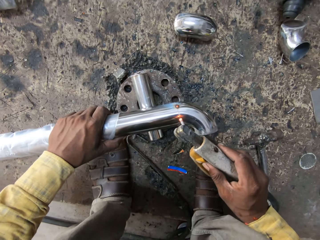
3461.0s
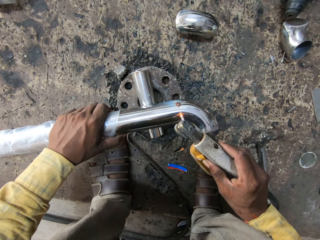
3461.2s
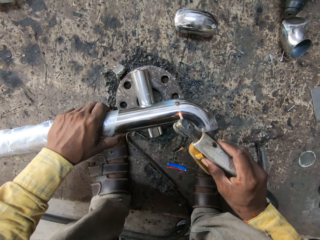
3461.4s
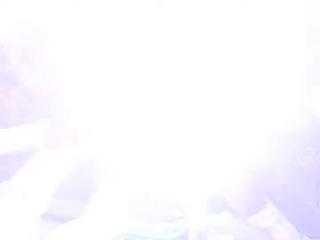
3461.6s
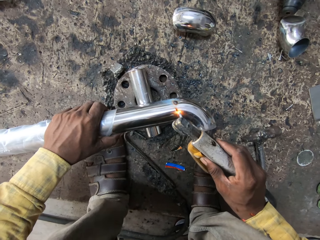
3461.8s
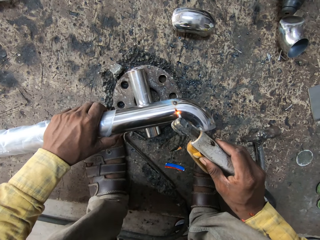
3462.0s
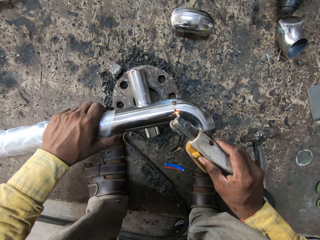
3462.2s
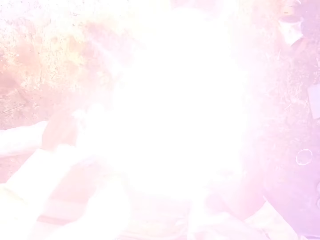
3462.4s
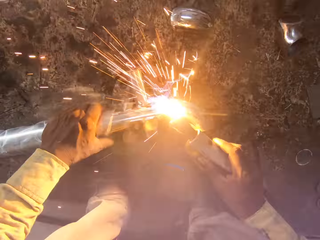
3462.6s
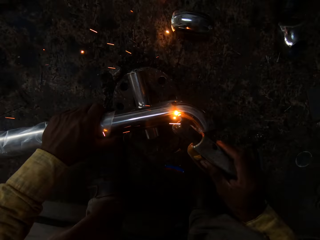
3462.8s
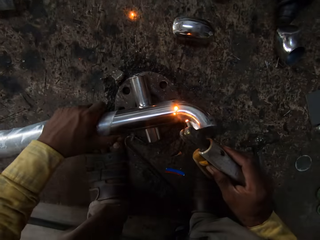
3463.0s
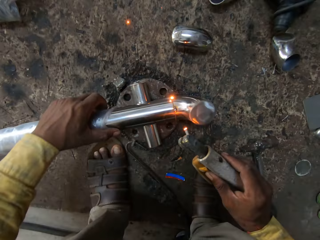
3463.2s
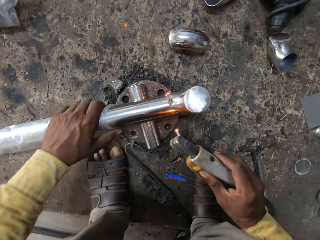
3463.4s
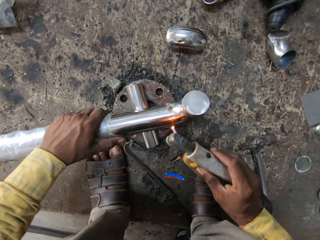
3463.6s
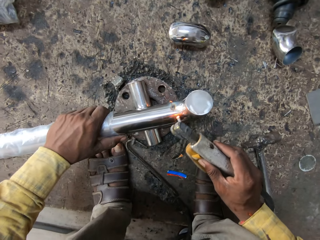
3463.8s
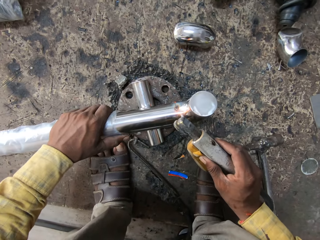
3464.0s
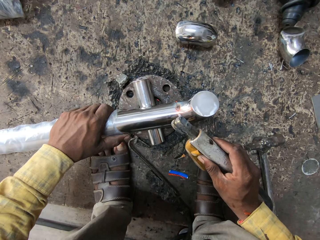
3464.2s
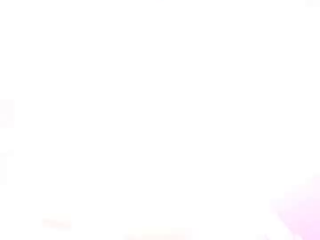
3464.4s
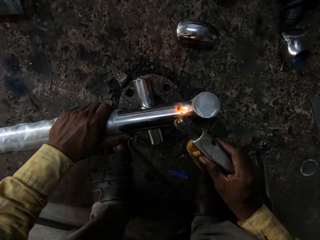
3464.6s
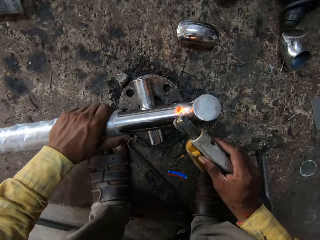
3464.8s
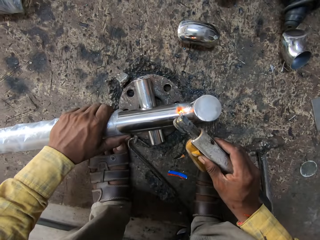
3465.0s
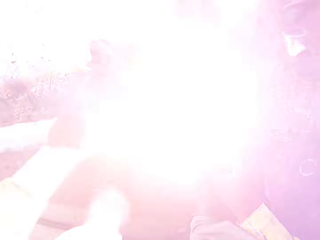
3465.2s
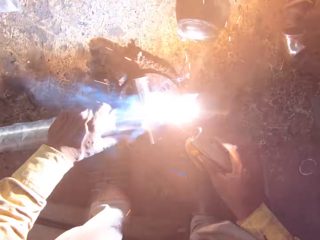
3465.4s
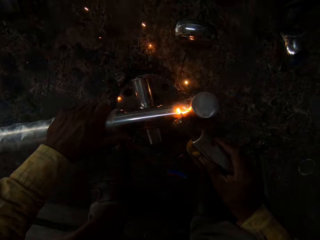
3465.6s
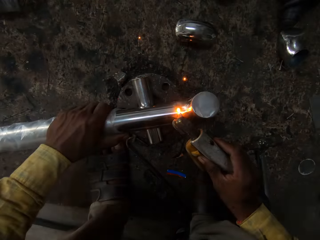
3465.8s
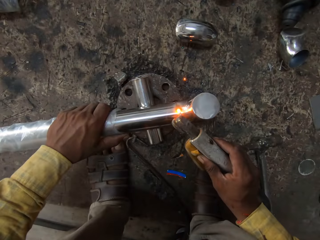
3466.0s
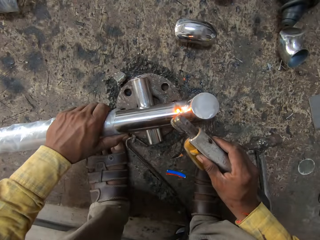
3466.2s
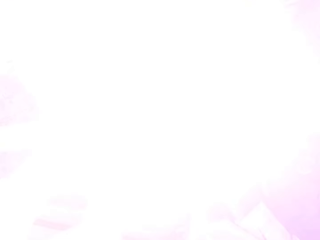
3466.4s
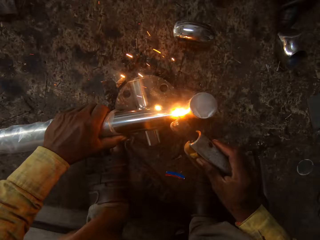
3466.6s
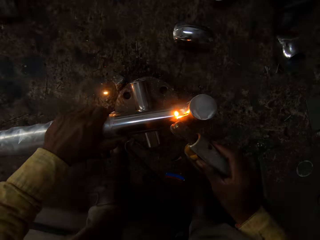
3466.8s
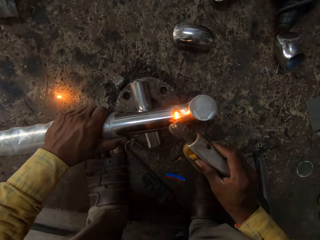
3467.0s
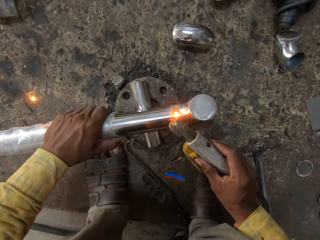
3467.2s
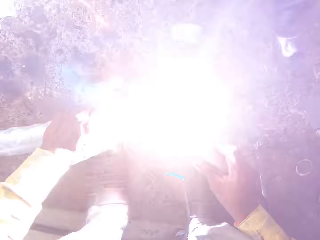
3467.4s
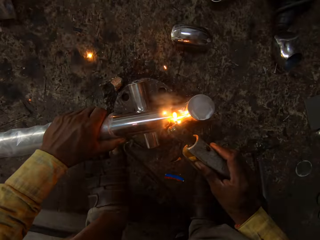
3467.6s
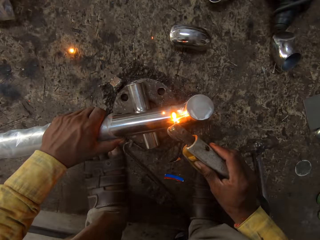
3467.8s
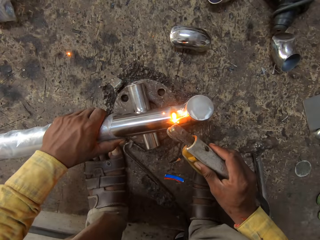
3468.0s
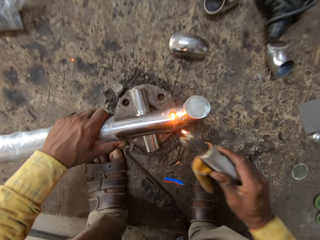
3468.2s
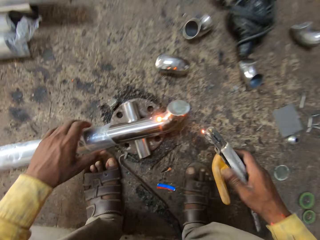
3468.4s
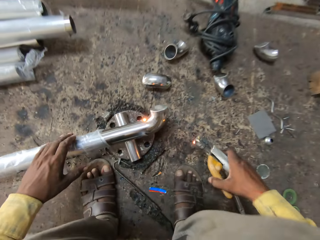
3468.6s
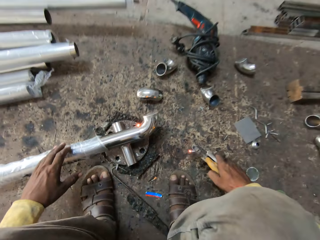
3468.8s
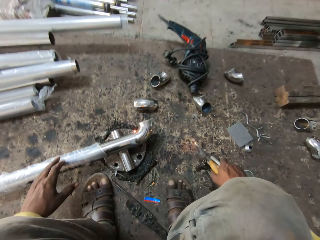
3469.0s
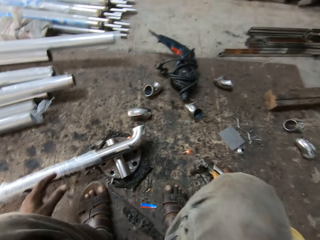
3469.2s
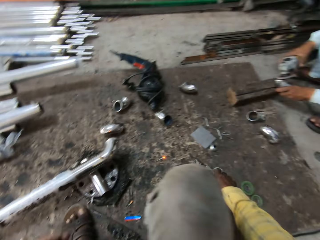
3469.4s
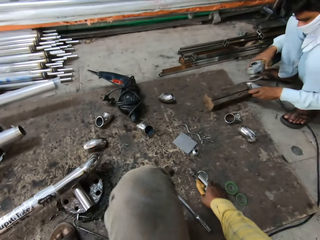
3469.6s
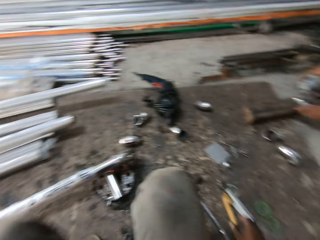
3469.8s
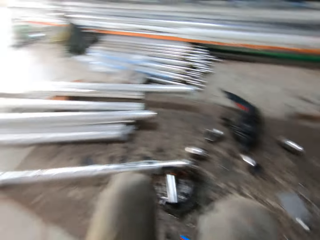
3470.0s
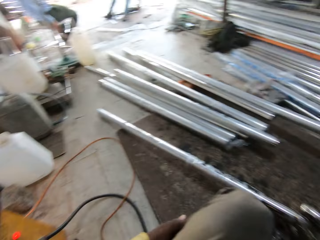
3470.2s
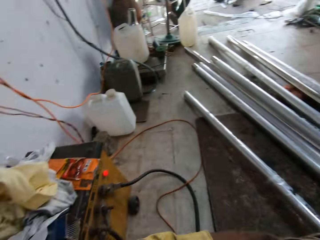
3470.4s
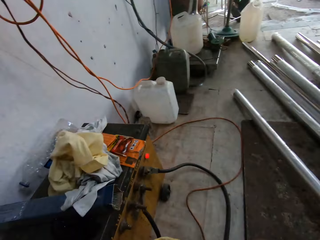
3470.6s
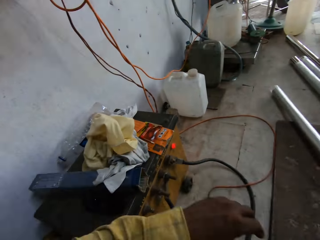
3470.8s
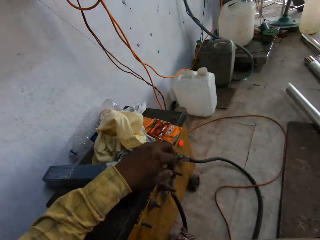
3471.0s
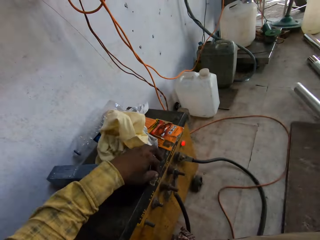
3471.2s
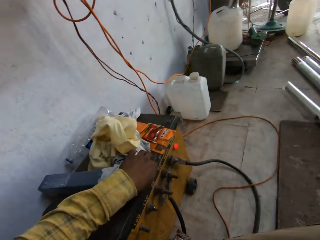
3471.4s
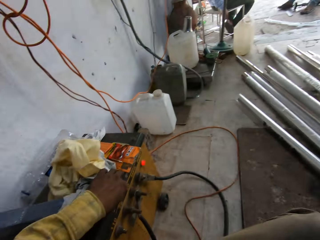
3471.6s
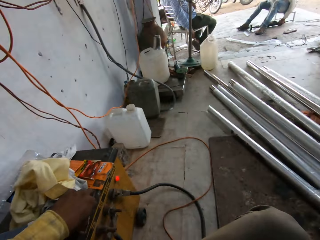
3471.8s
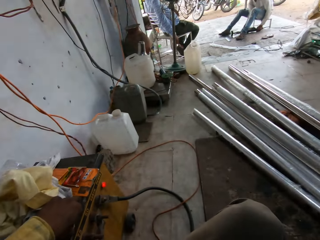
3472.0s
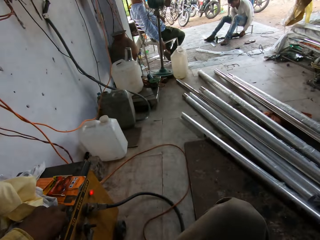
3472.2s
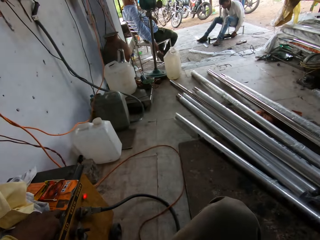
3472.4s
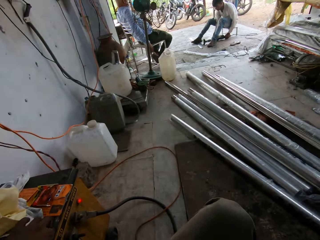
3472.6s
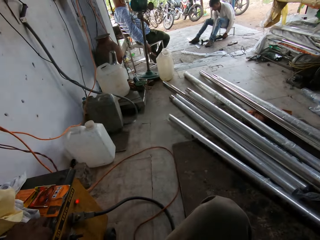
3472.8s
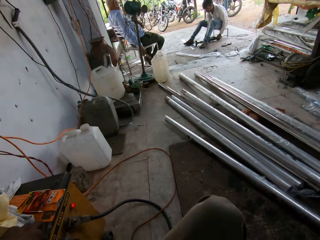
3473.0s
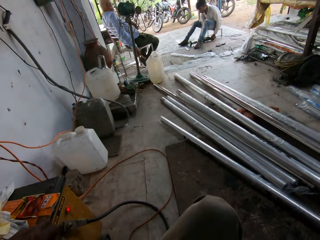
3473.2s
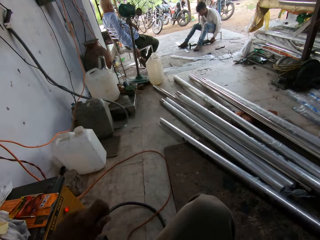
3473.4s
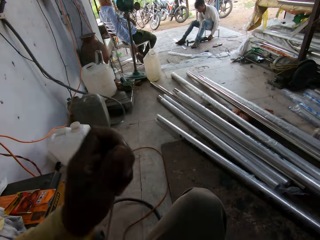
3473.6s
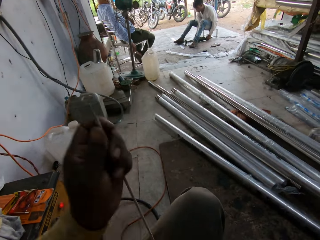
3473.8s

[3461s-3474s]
The camera wearer places the welding machine on the floor. They look around. They adjust power on the welding machine.

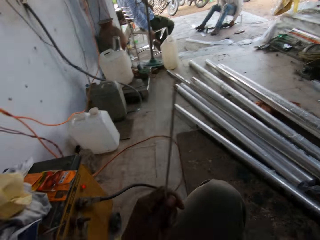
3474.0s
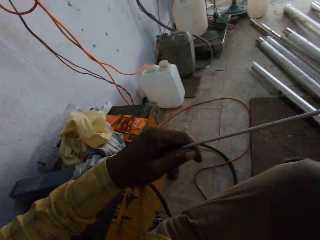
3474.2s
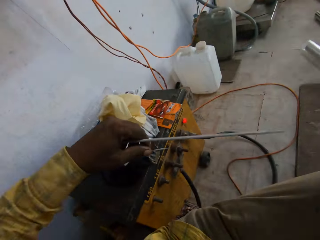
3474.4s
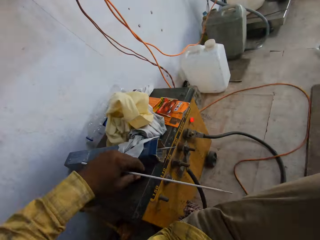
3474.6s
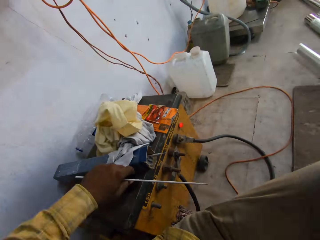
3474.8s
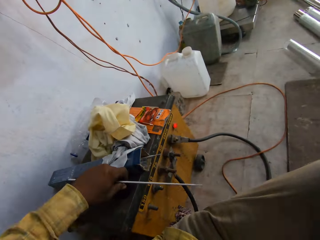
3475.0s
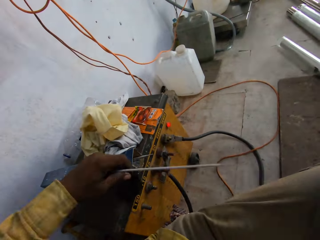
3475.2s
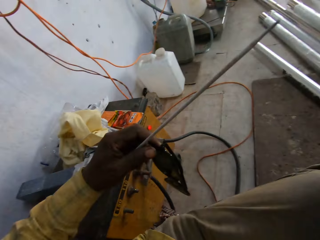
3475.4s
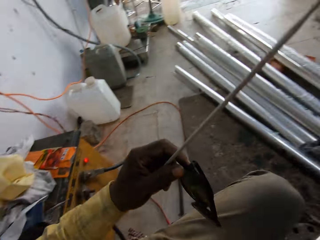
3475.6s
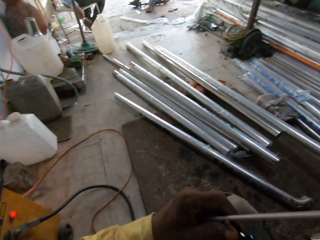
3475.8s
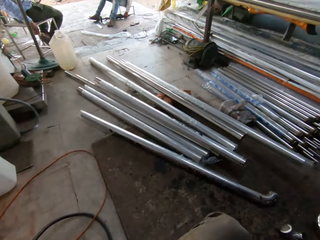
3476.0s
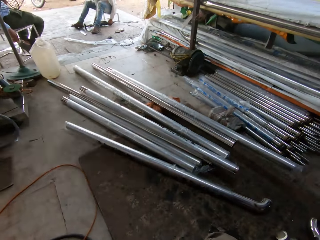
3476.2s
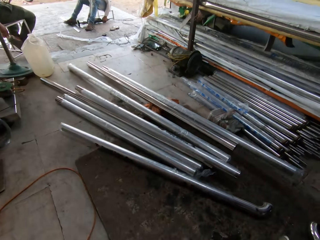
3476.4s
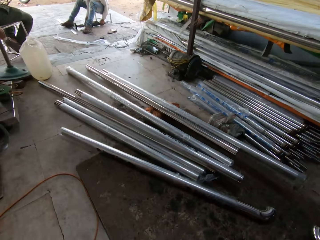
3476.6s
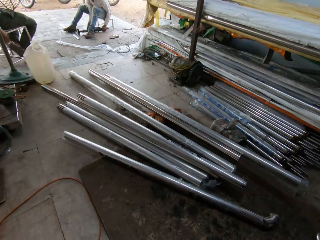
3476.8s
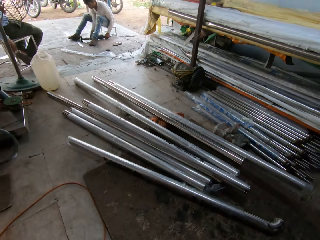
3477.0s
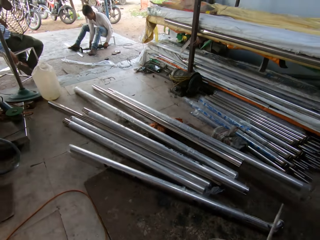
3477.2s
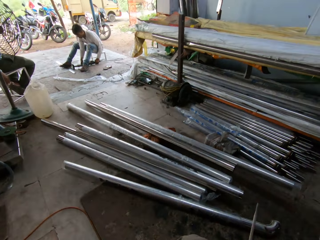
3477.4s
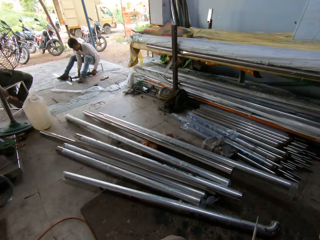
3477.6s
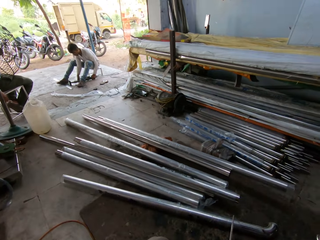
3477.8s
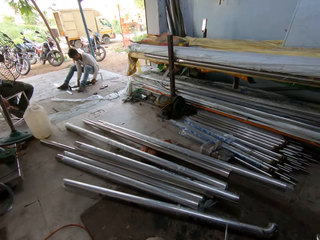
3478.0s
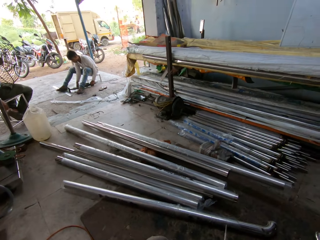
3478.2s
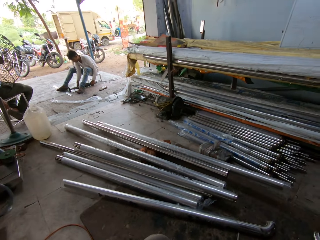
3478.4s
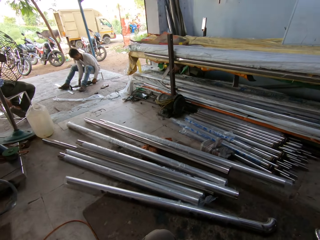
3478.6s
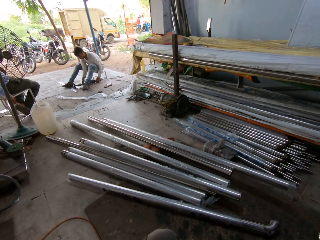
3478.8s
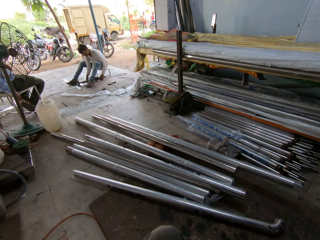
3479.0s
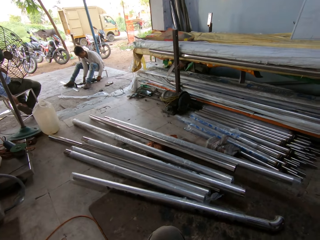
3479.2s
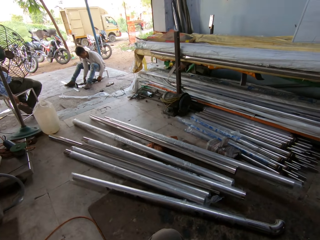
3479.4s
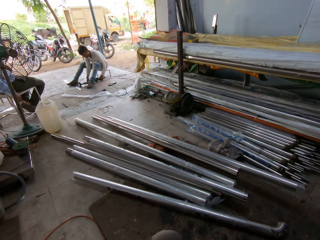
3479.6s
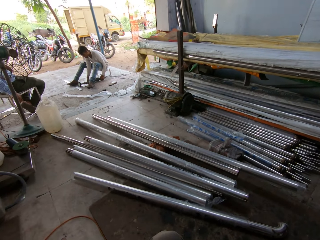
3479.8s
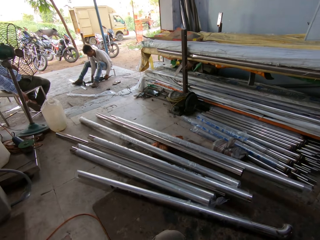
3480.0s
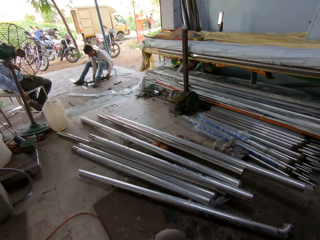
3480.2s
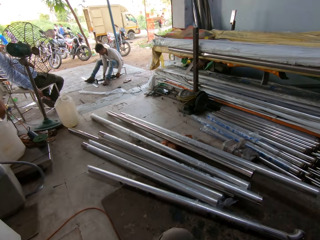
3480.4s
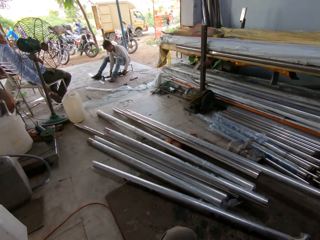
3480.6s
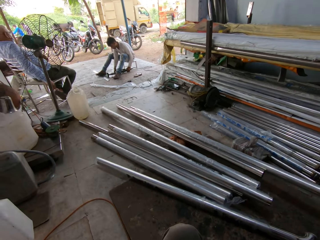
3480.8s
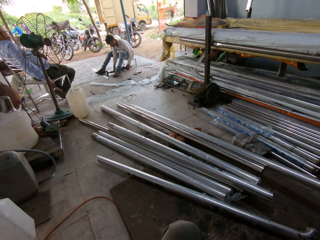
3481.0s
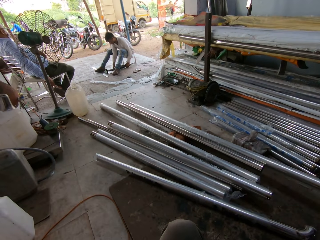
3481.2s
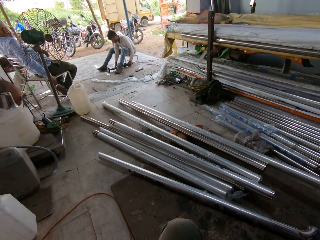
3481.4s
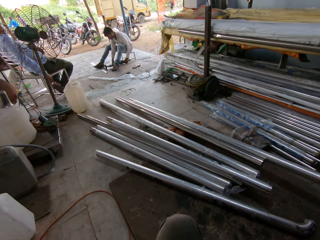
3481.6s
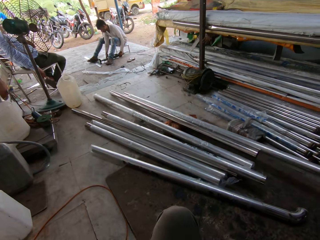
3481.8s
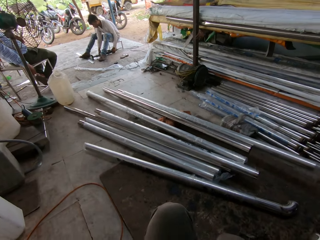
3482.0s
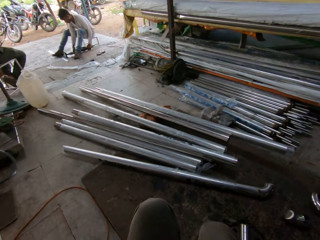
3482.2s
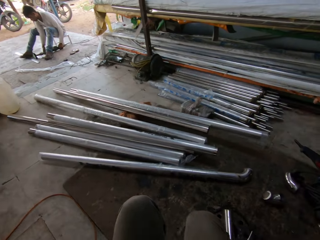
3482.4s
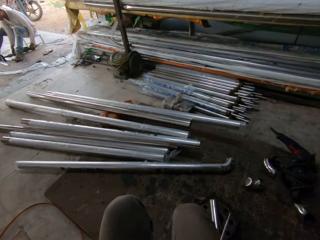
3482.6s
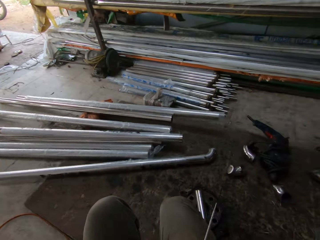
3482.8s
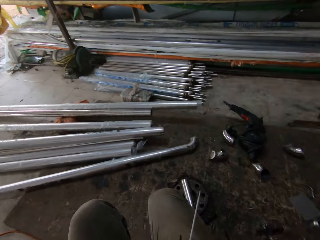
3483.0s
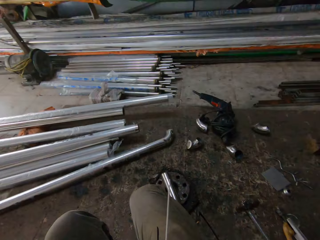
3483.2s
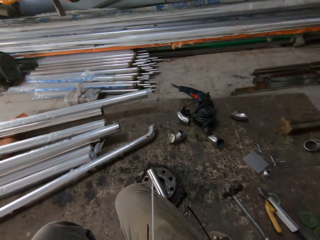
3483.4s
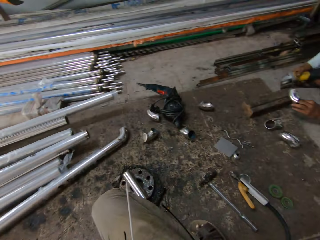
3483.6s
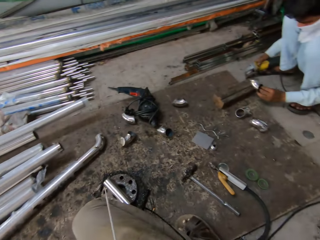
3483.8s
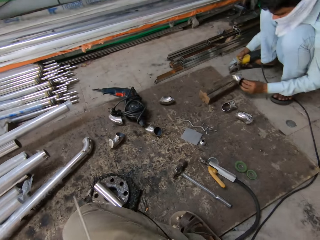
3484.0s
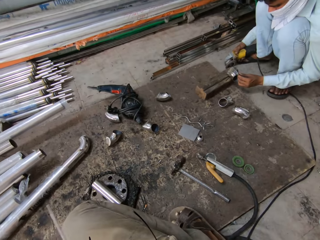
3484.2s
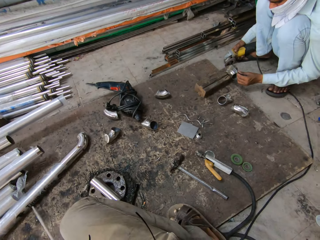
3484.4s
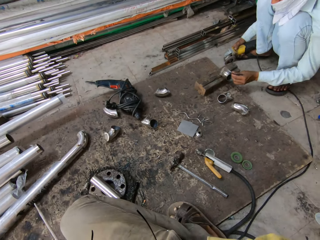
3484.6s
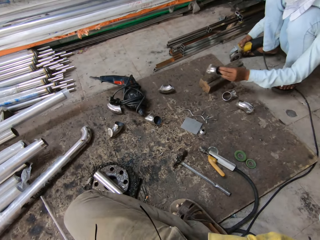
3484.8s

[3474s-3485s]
The camera wearer lifts a welding rod. They hold something. They look around.
